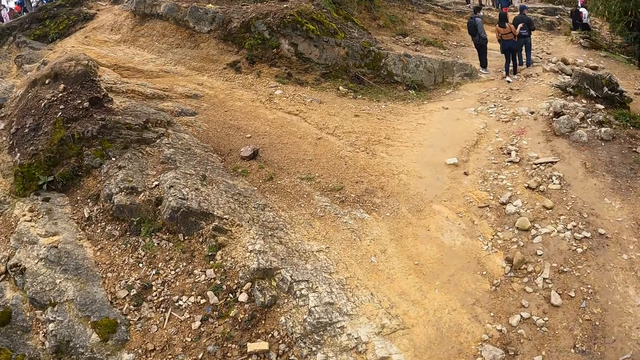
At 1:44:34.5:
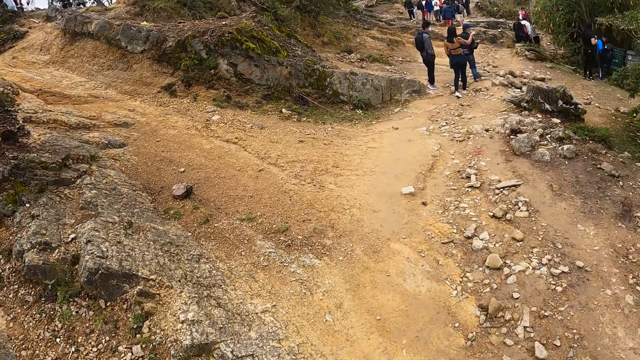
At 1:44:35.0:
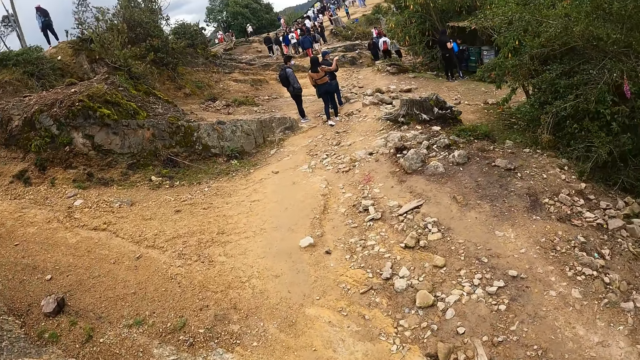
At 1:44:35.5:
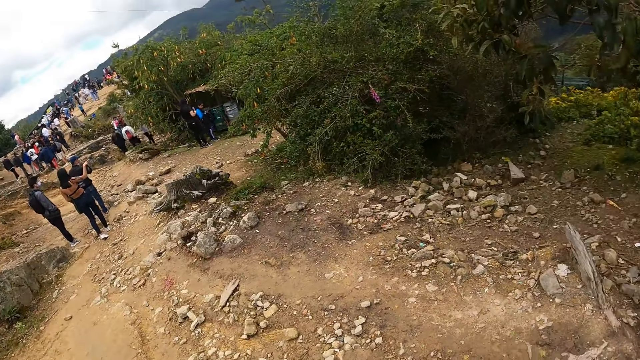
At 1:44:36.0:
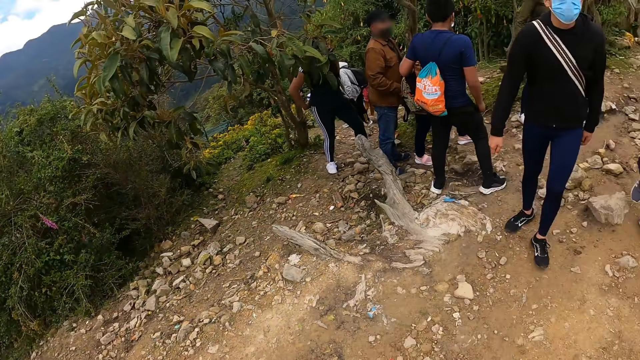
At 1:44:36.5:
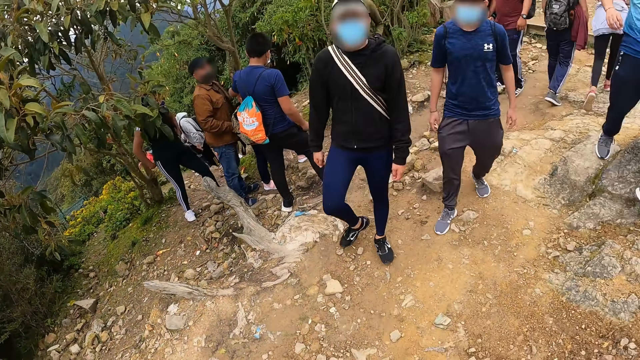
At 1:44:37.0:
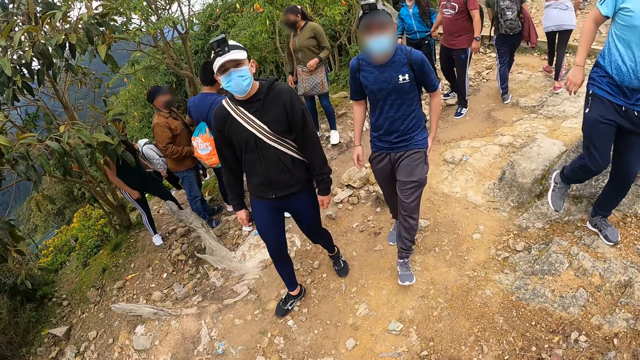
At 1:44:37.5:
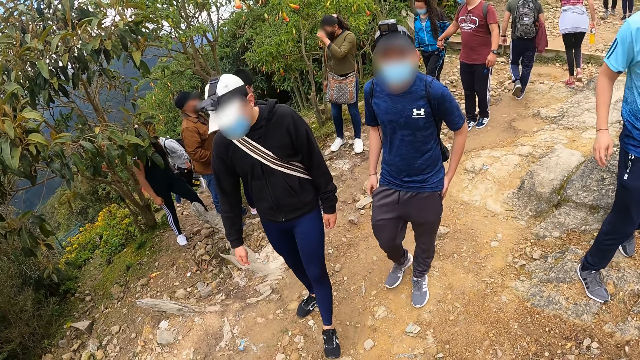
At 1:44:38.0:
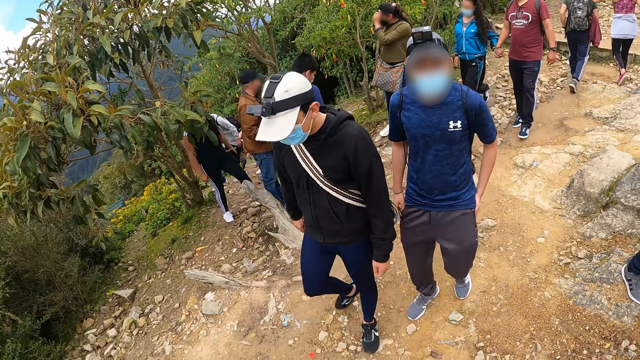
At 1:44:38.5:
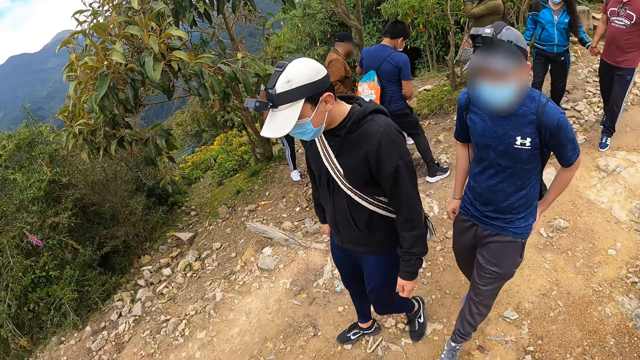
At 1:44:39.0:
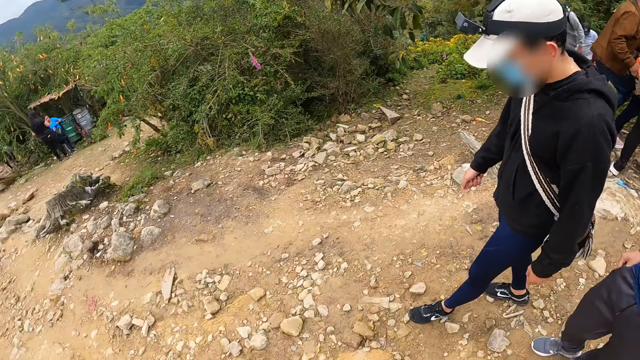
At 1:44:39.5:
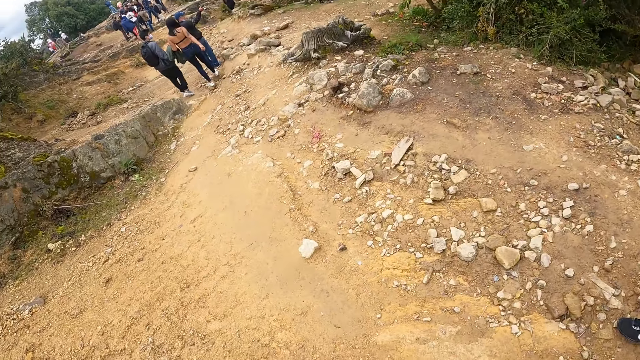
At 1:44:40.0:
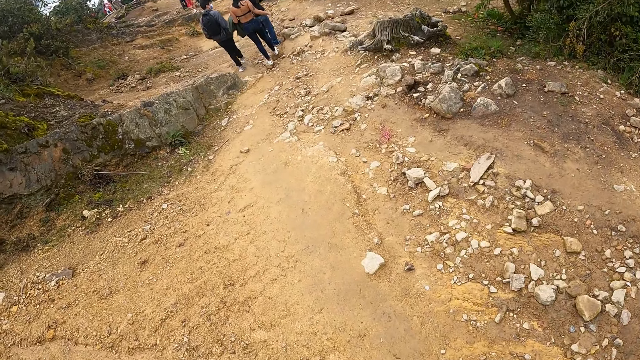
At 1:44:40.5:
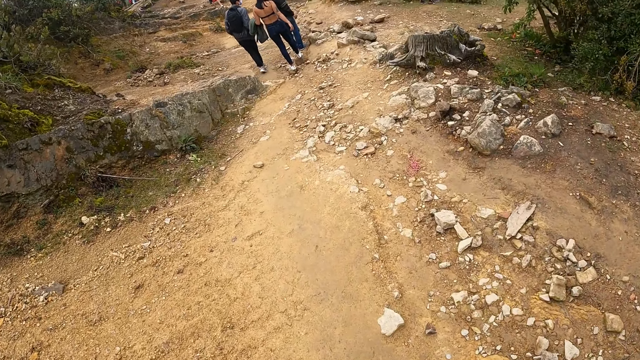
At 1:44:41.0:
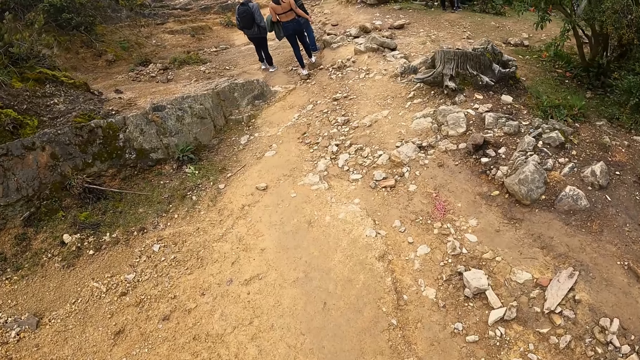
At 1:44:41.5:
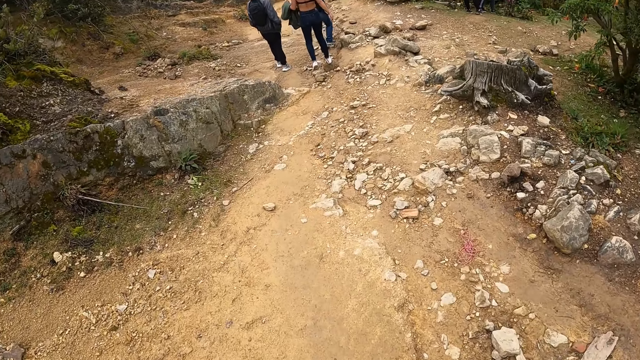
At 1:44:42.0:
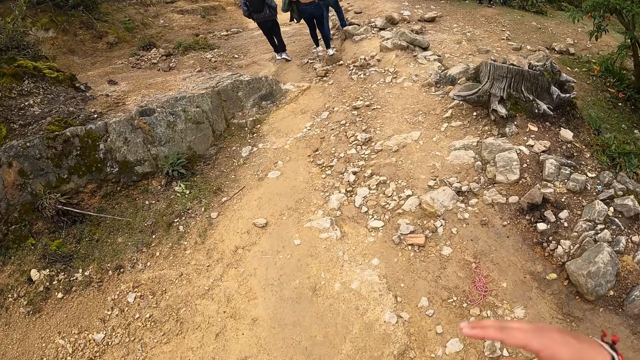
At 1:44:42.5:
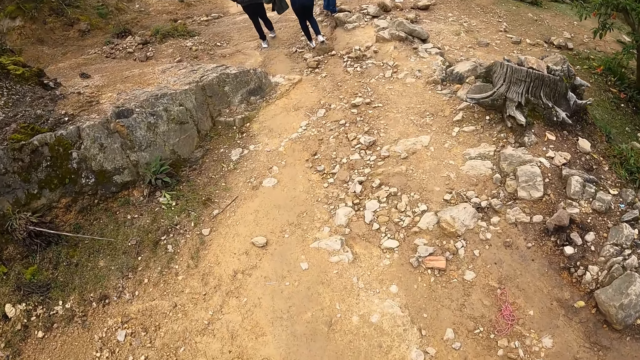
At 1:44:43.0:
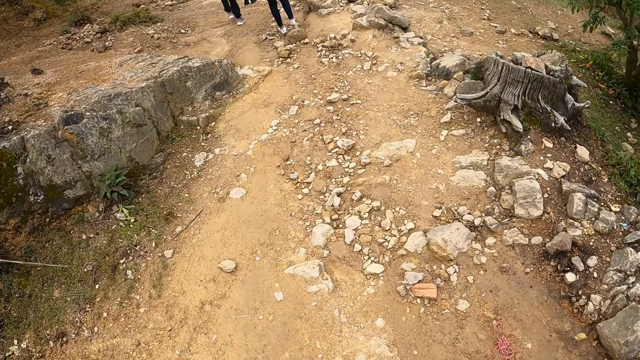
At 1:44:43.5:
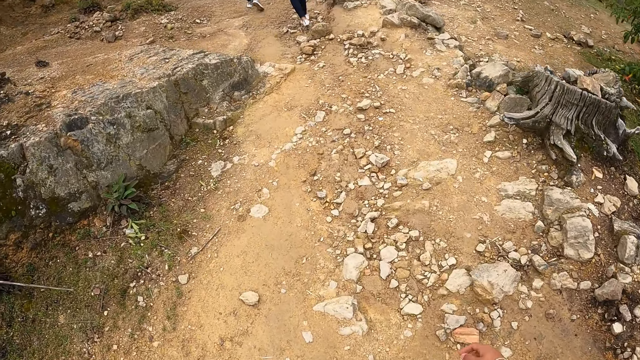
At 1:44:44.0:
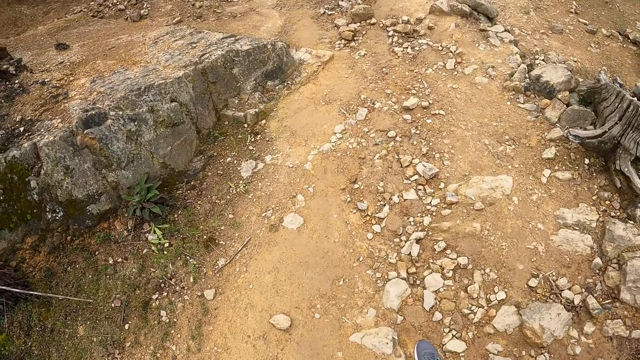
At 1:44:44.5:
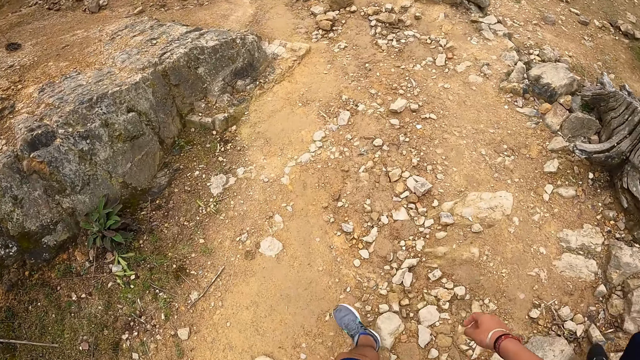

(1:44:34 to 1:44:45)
The camera wearer looks around the hill. They walk around the compound with a man. They converse with another man. They look around the compound. They converse with the other man.

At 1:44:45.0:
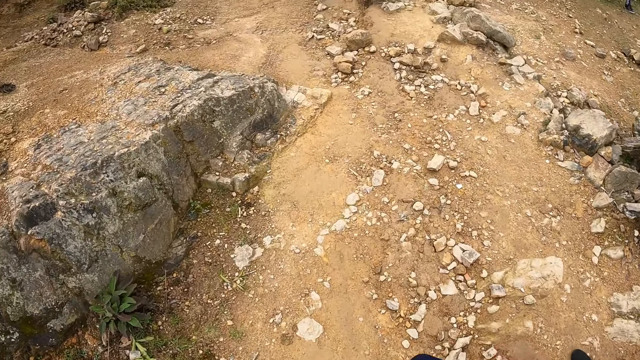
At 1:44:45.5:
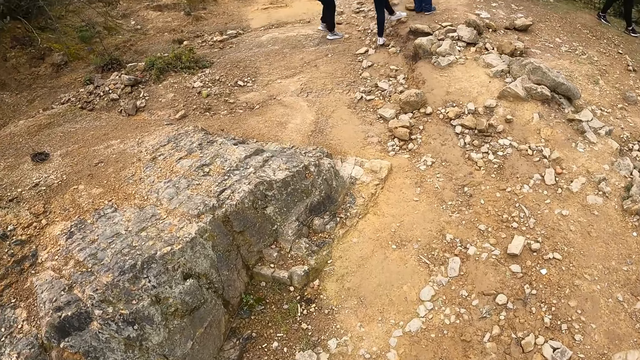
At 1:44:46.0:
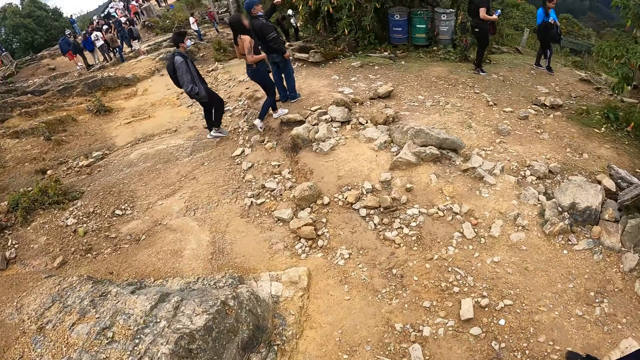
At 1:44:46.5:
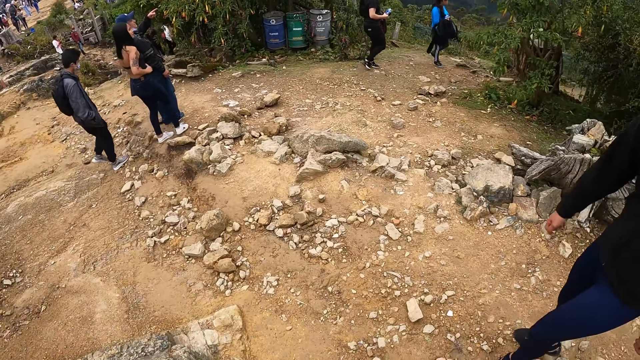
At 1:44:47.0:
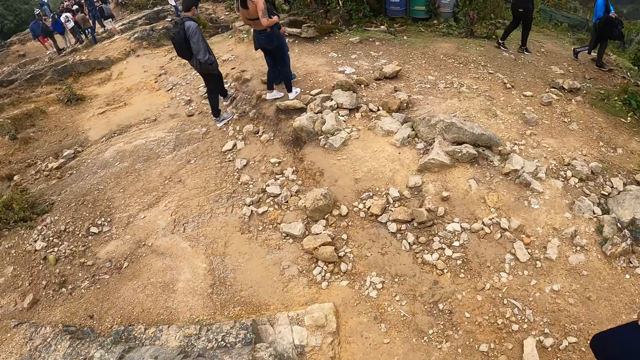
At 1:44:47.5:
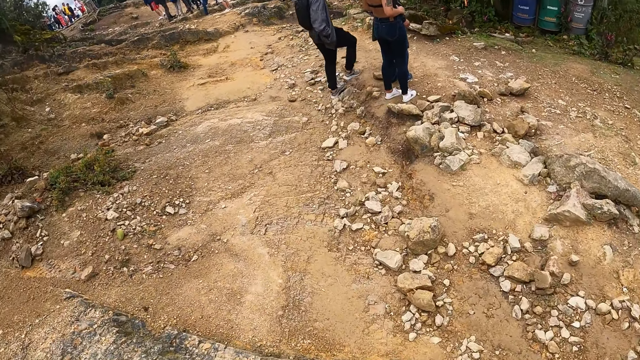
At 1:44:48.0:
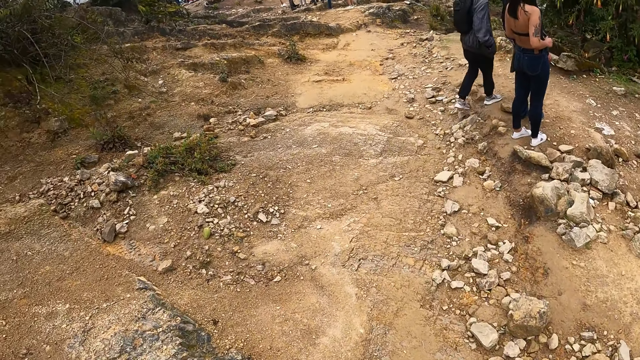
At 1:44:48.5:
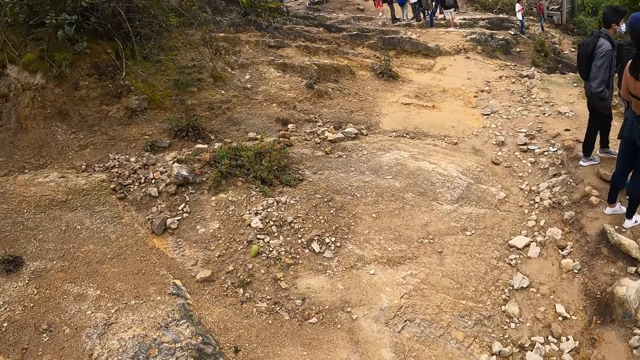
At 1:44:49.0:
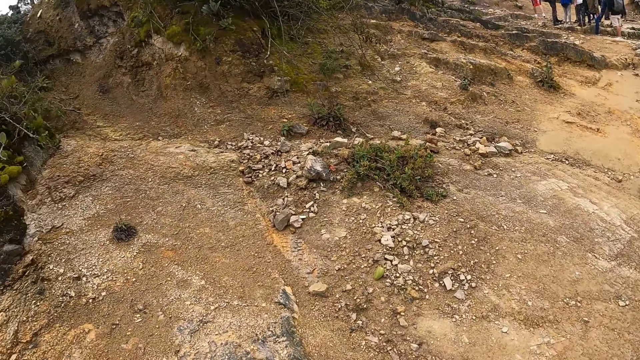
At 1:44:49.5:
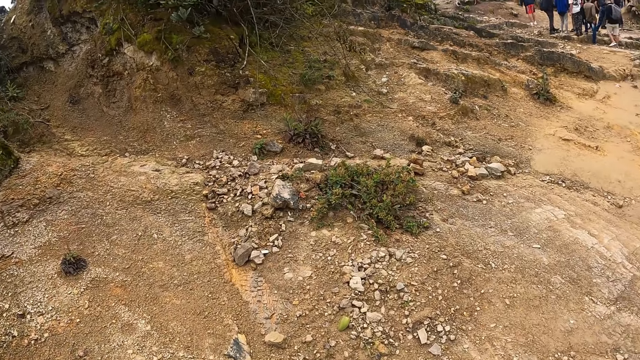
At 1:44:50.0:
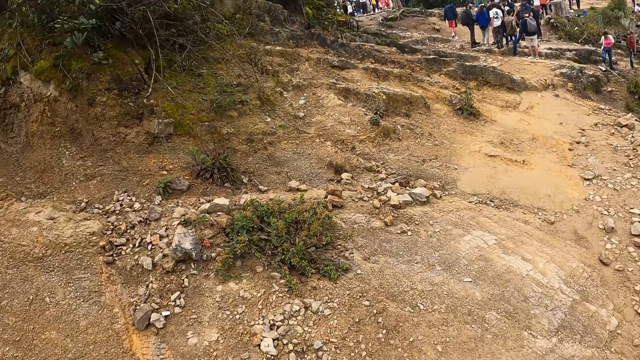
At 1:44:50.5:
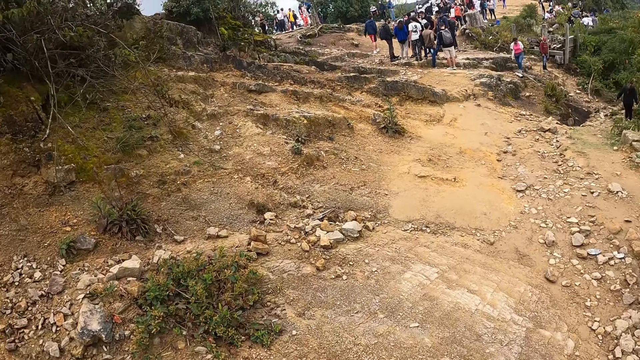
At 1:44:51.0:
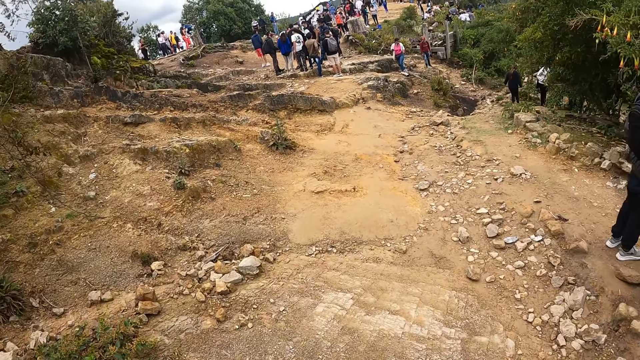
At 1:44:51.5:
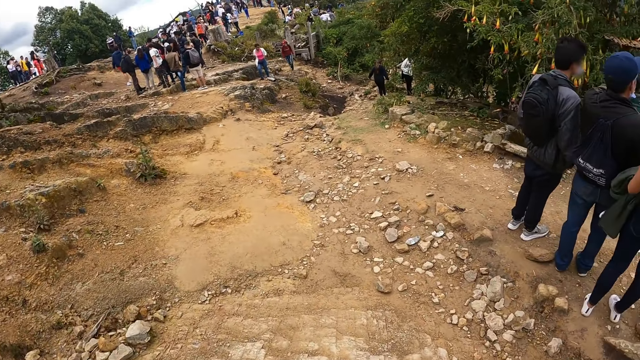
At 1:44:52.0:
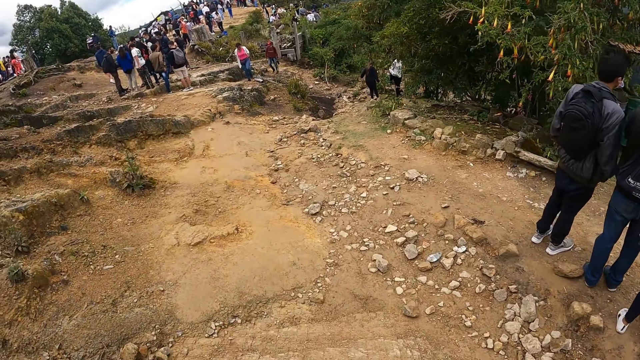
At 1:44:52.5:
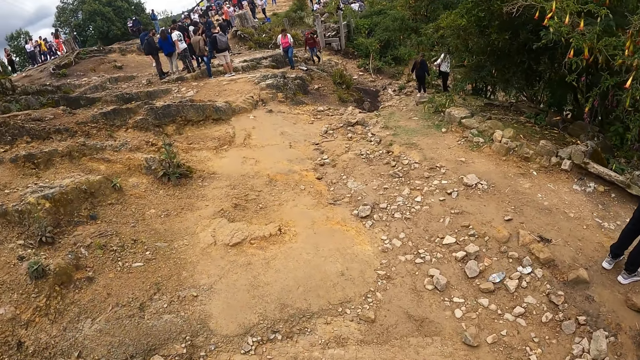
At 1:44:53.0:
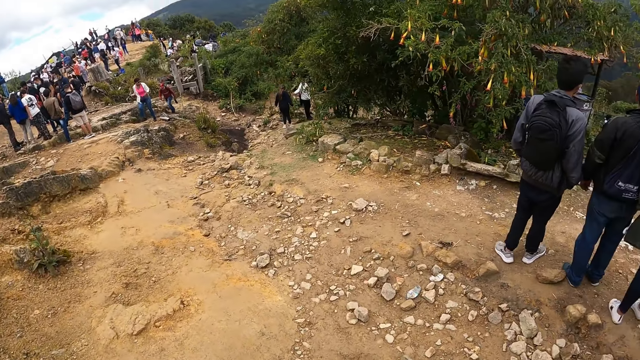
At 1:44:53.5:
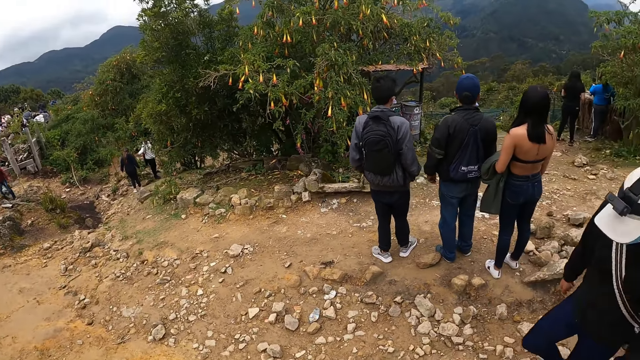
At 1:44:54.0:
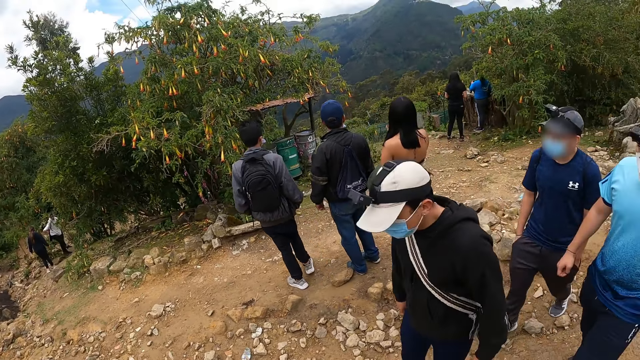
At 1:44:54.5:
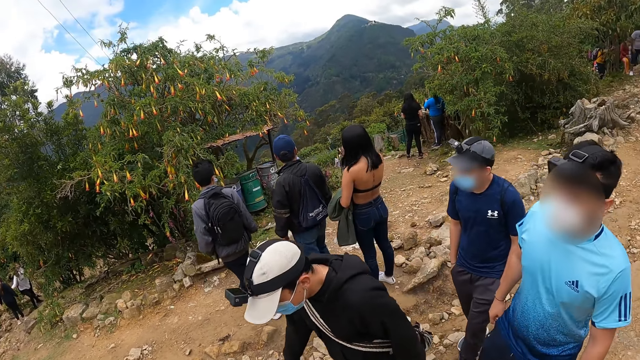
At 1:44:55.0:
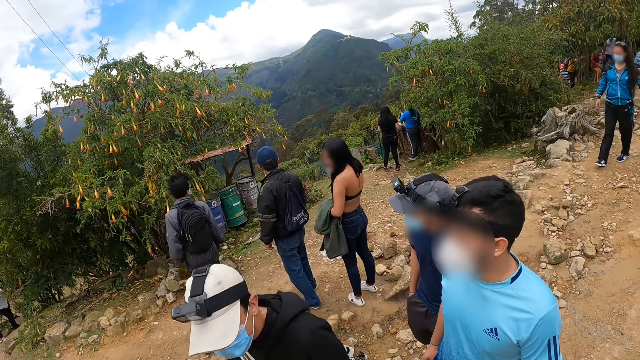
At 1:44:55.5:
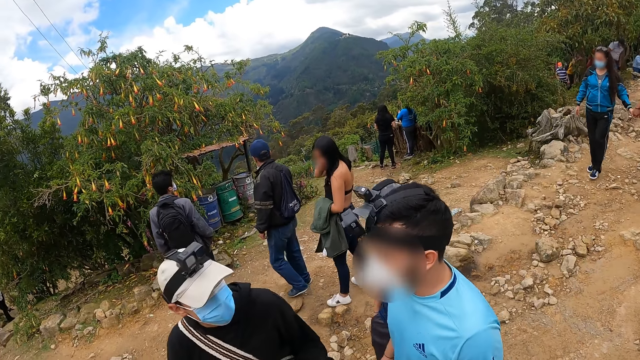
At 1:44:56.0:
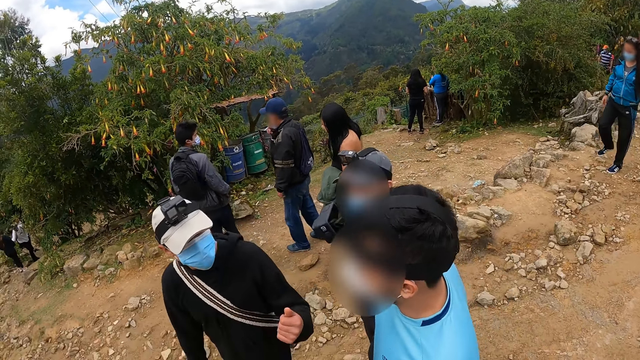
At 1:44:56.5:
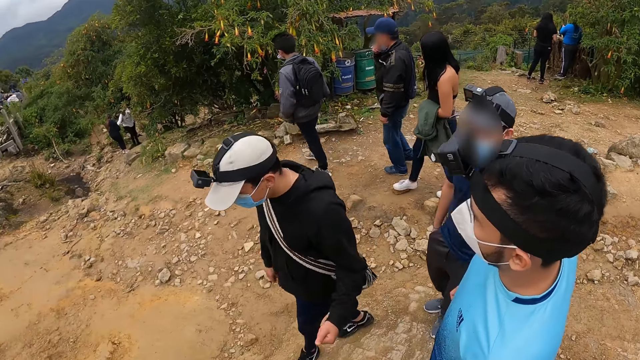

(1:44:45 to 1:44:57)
The camera wearer looks around the compound. They walk around the compound. They look around the compound. They look up the hill.
